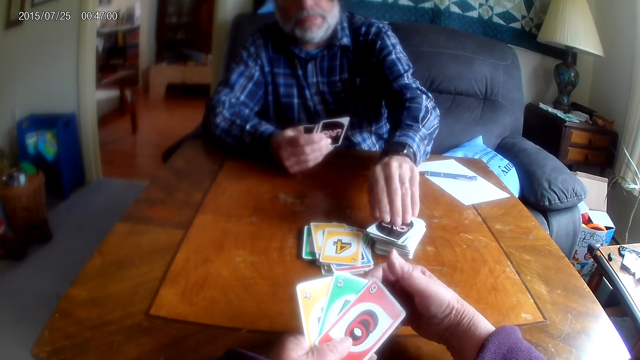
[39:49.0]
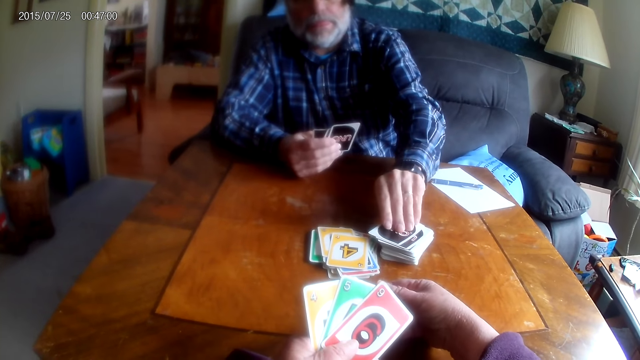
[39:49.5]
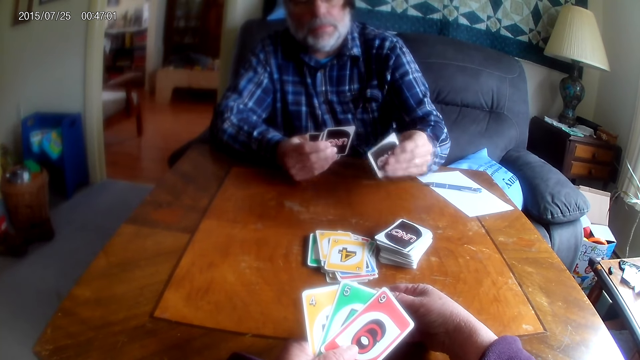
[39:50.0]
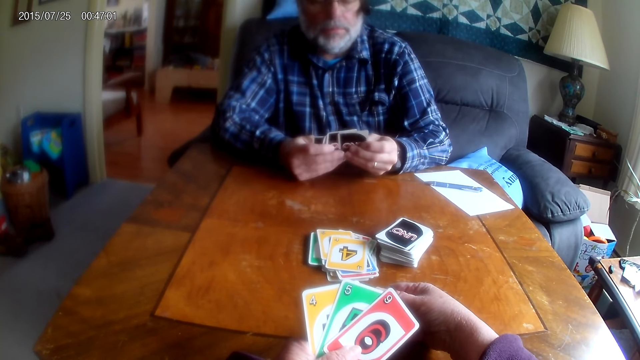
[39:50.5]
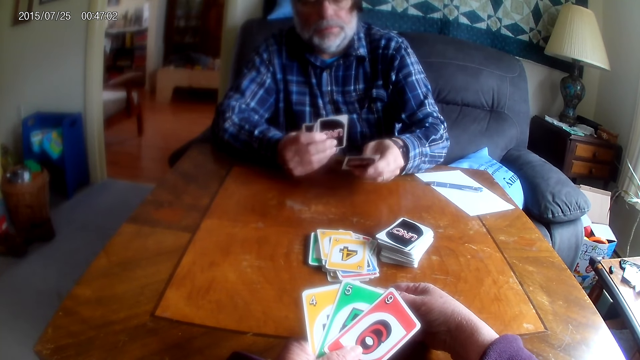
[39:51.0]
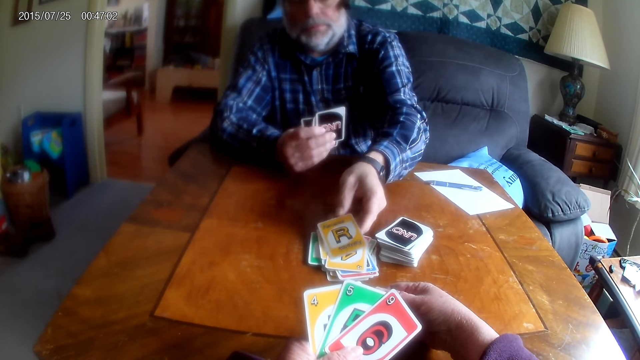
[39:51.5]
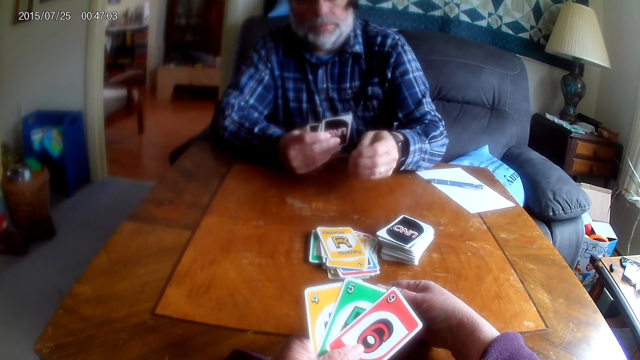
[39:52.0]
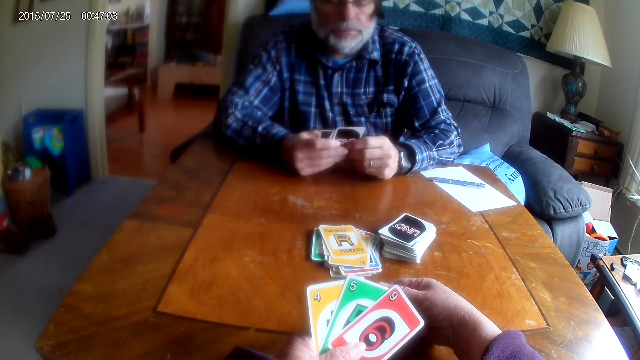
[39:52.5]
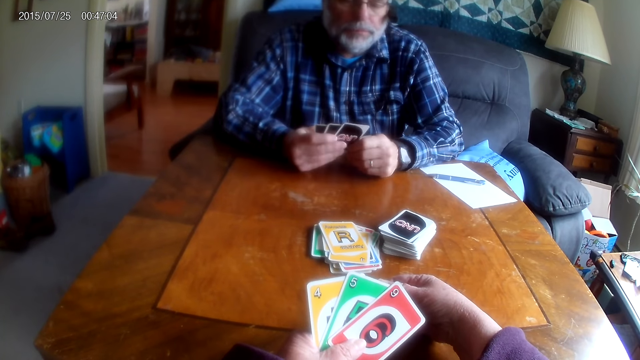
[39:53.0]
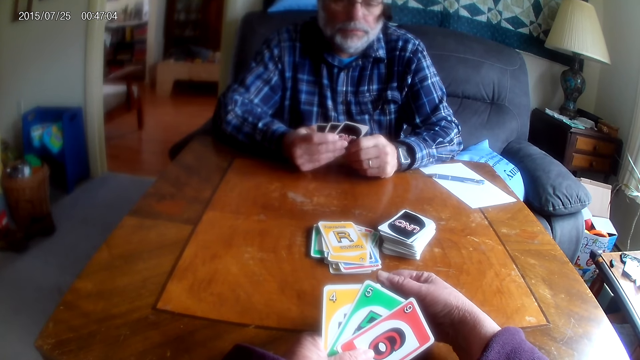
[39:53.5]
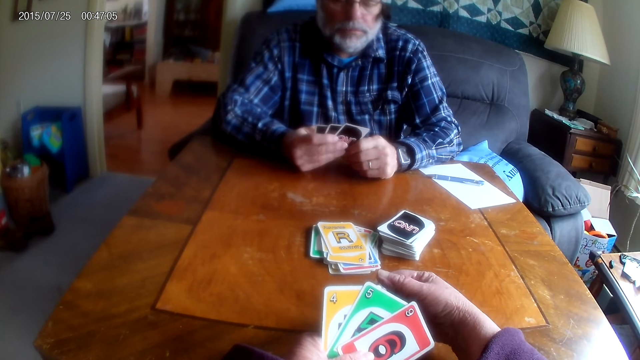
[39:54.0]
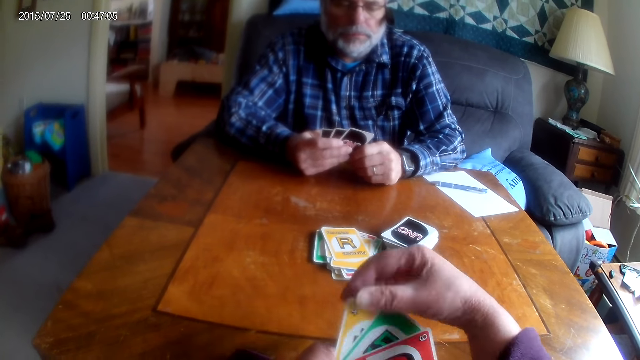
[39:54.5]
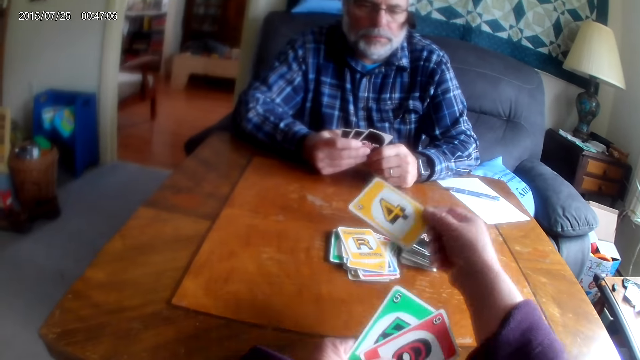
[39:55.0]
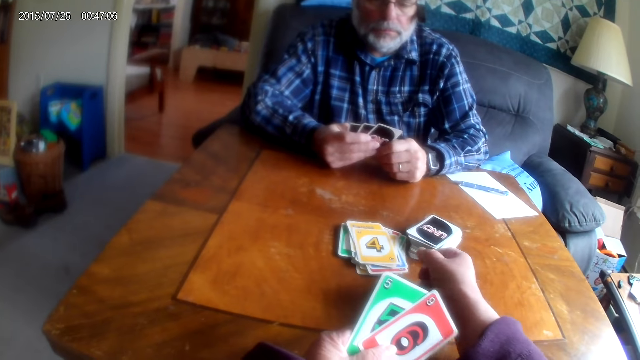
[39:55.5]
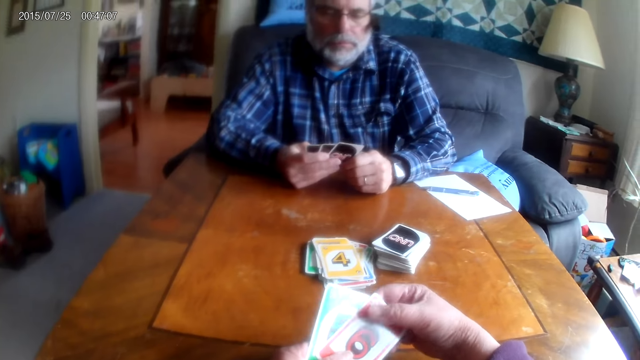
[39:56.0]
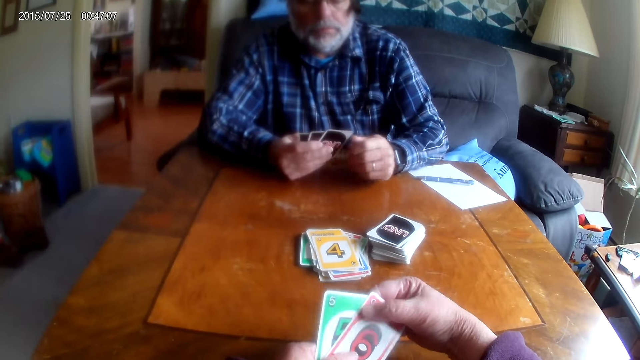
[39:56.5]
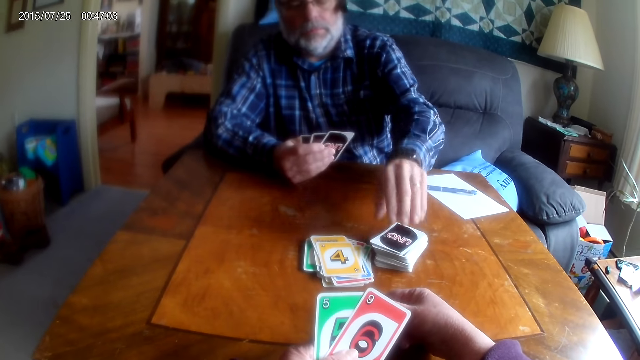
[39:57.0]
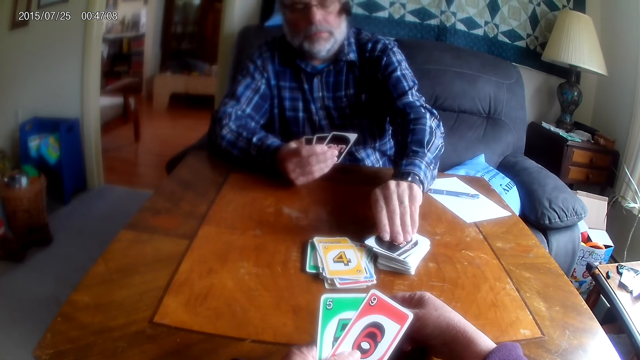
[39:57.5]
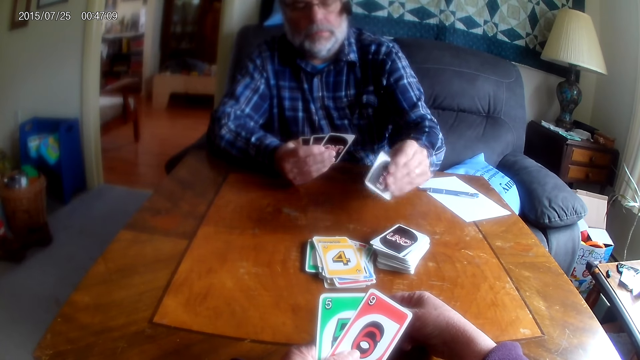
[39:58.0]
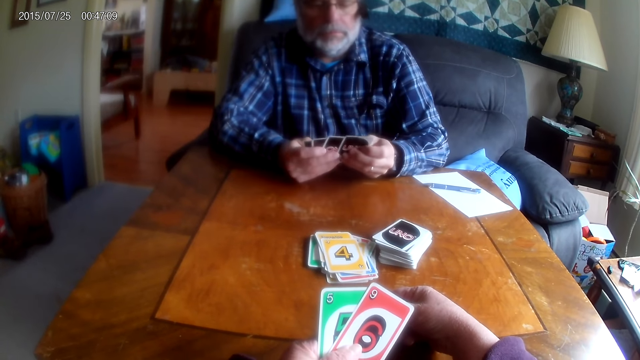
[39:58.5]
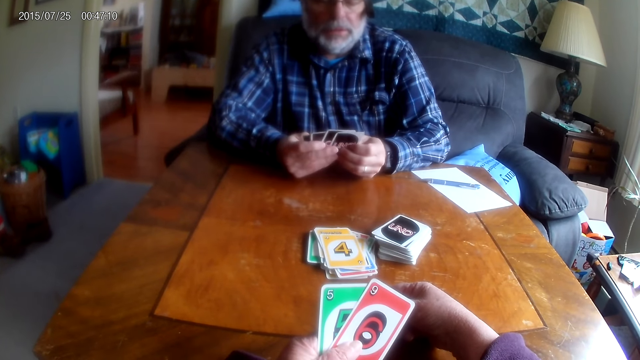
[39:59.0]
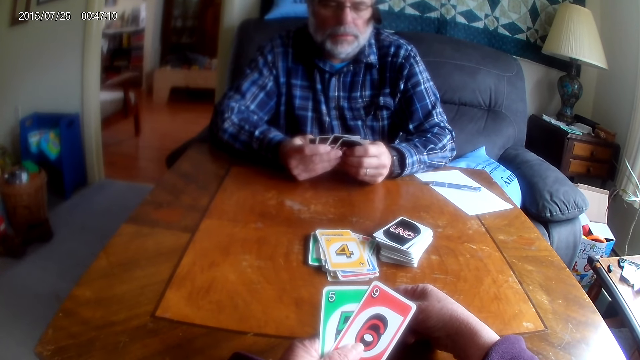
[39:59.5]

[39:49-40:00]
A man picks up a card from the table. The man places the card on the table. The camera wearer places the card on the table. The man picks up the card from the table.

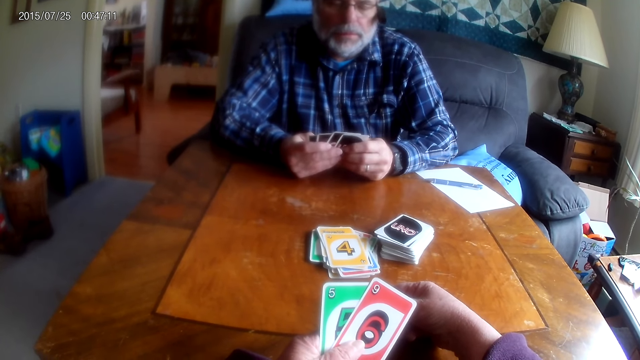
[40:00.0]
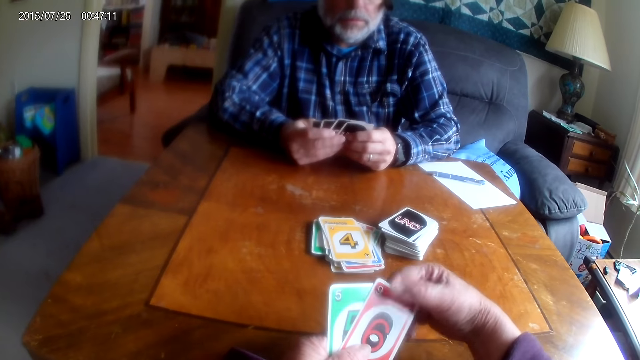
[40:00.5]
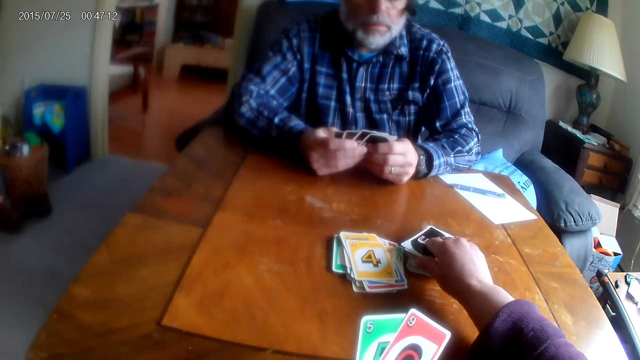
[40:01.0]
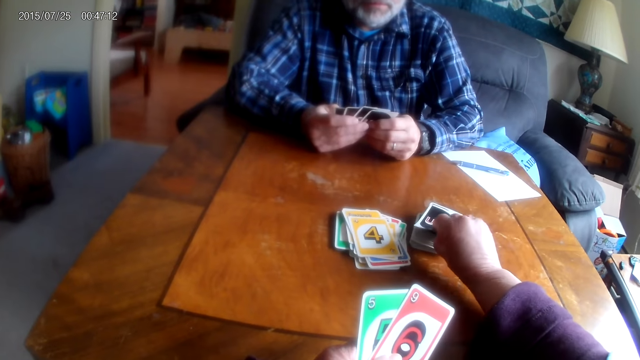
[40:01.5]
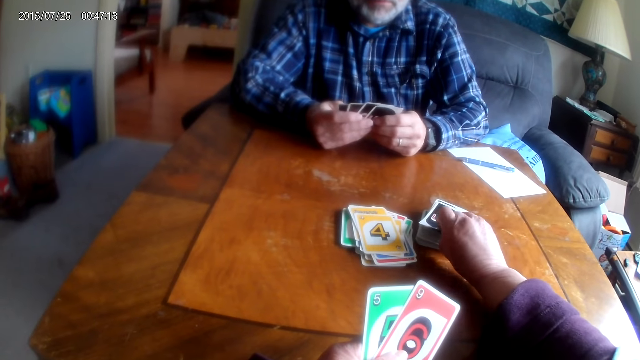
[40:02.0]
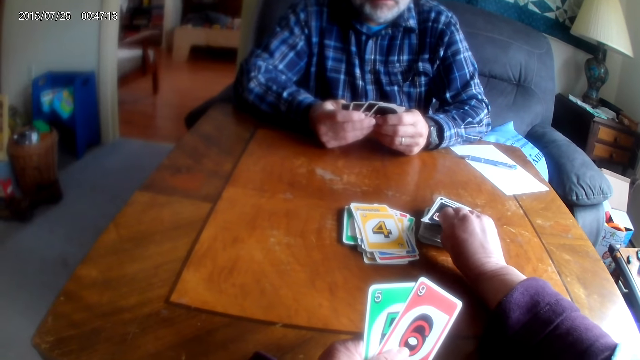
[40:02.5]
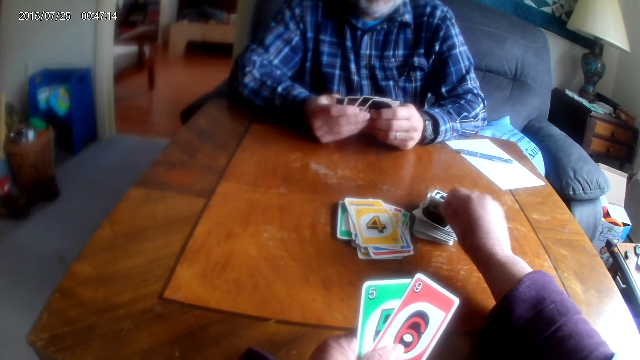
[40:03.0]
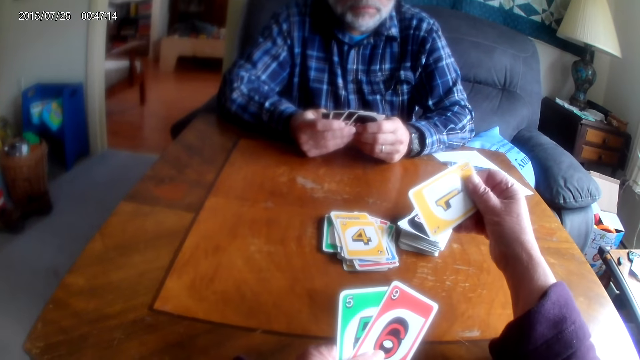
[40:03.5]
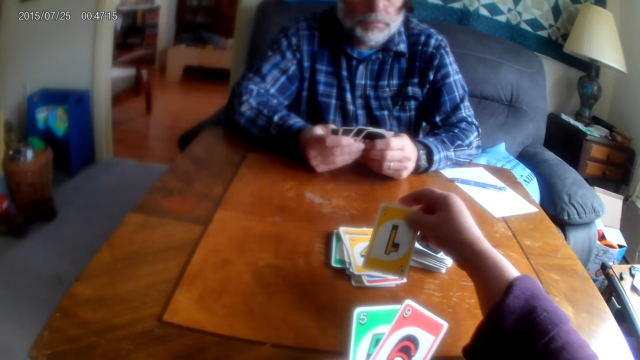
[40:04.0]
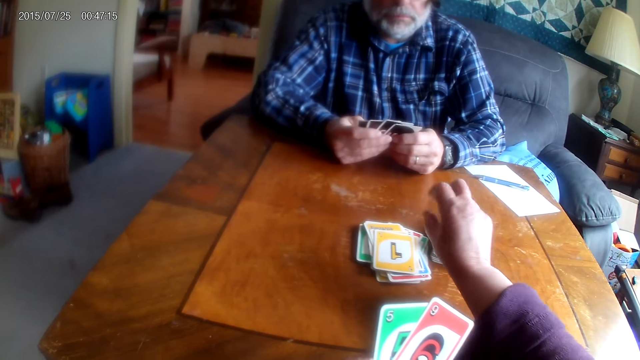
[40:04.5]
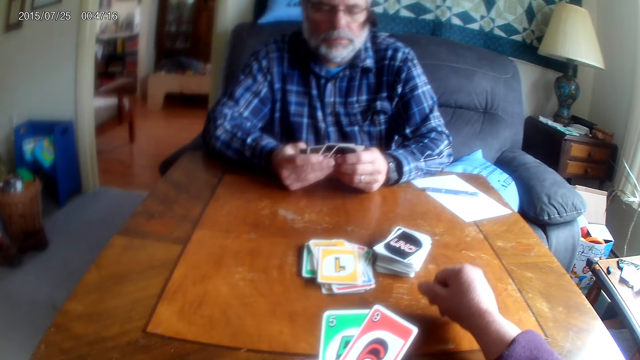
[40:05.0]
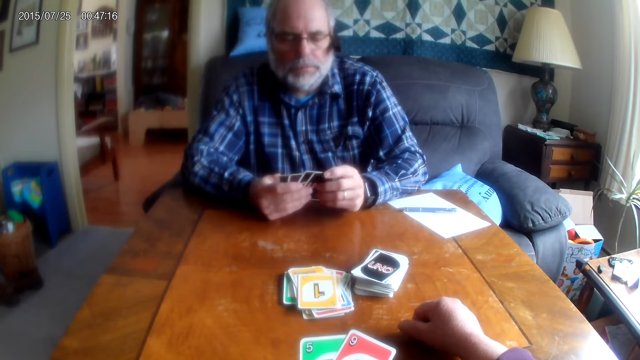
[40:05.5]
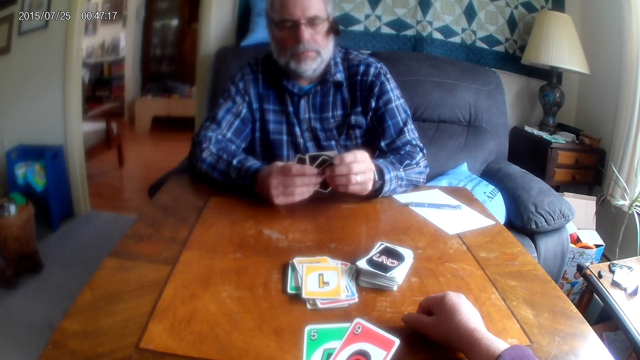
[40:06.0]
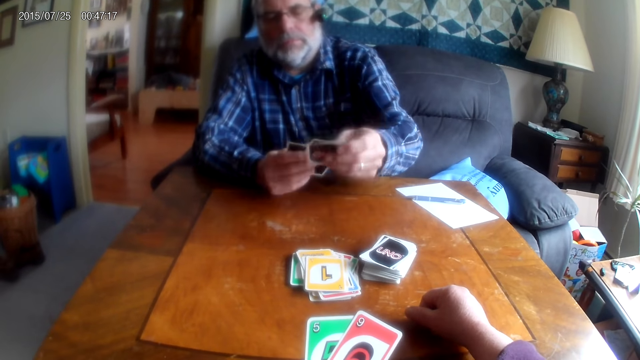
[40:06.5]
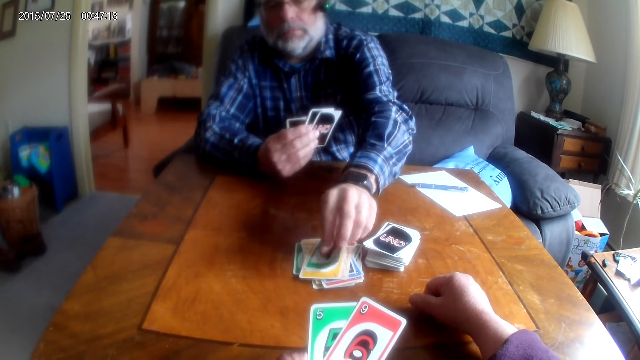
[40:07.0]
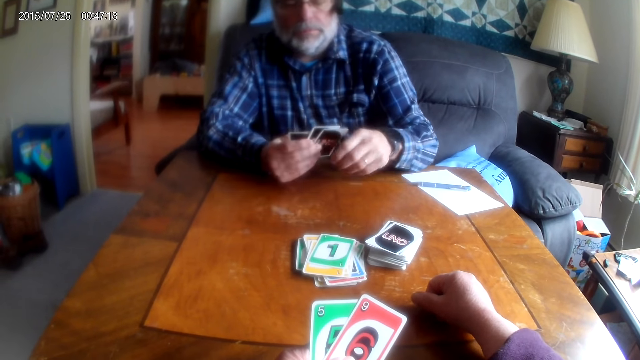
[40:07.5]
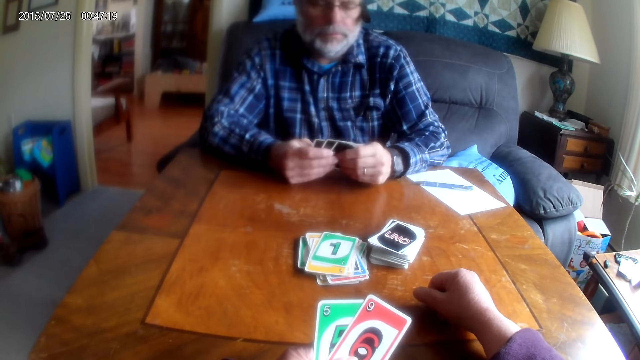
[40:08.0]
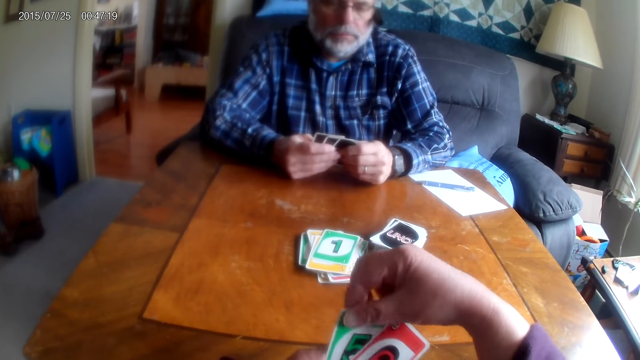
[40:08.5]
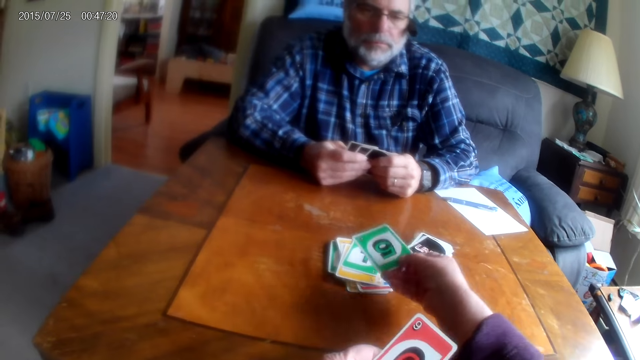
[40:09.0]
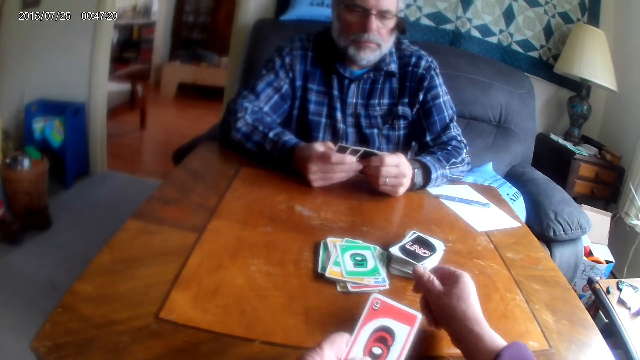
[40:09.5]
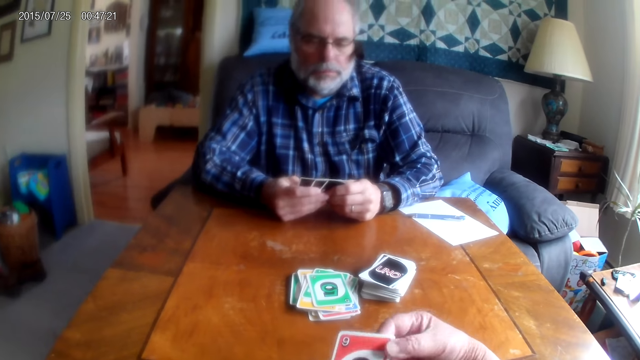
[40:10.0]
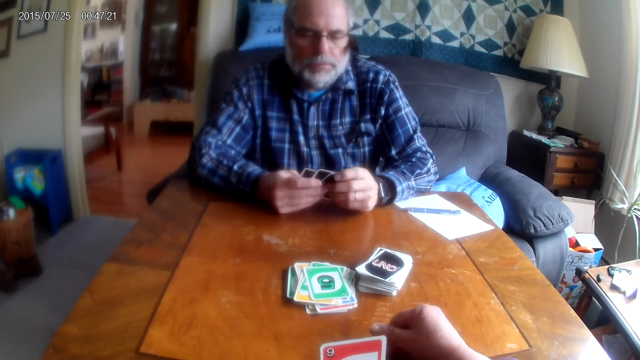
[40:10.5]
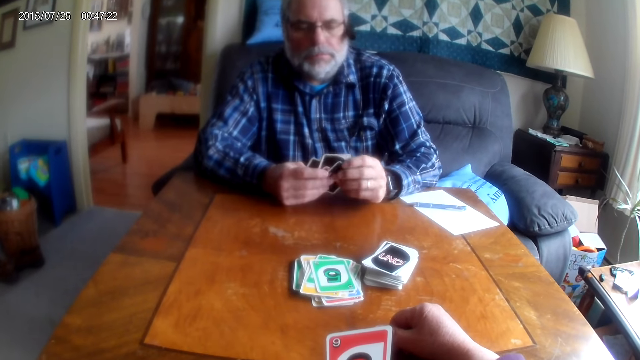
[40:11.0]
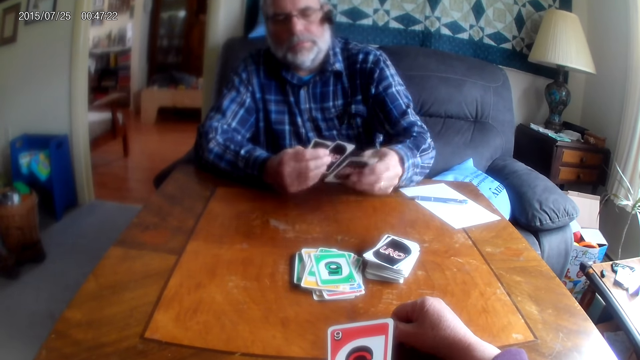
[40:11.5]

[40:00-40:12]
The camera wearer picks up a card from the table. They place the card on the table. They pick up the card. A man places the card on the table. The camera wearer picks up the card. They place the card on the table.
